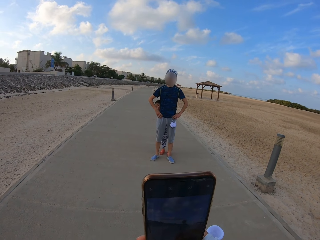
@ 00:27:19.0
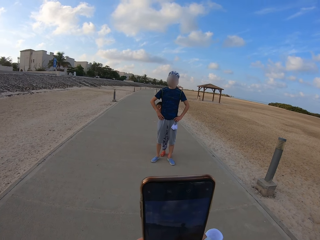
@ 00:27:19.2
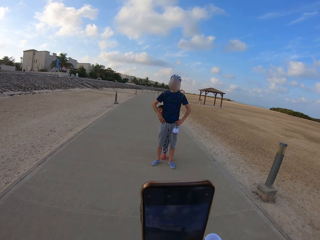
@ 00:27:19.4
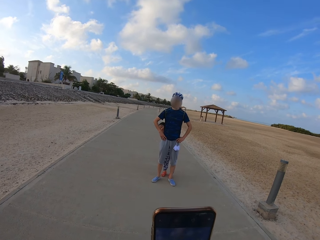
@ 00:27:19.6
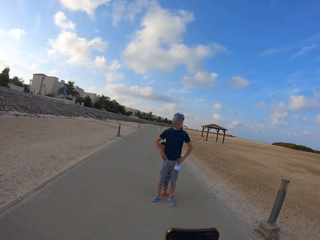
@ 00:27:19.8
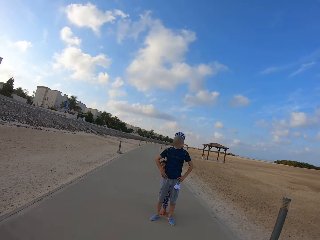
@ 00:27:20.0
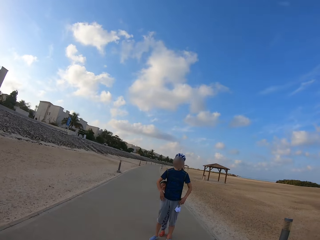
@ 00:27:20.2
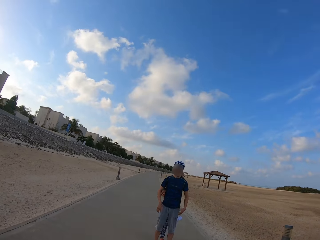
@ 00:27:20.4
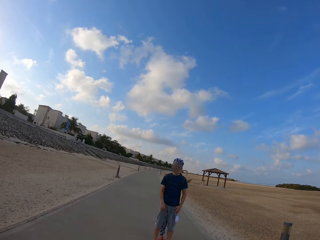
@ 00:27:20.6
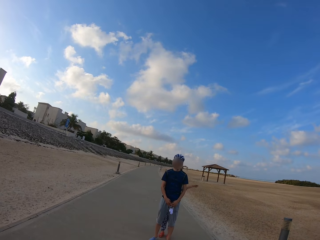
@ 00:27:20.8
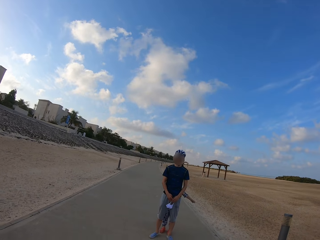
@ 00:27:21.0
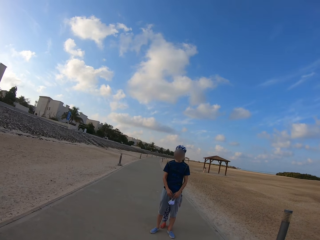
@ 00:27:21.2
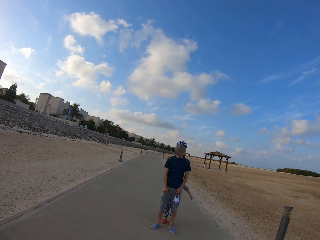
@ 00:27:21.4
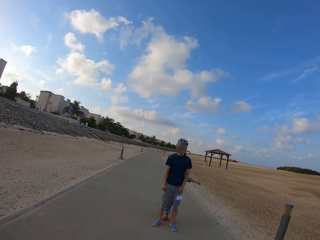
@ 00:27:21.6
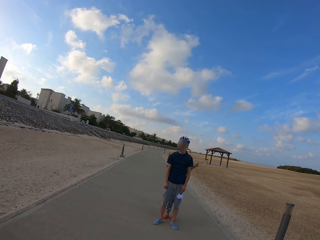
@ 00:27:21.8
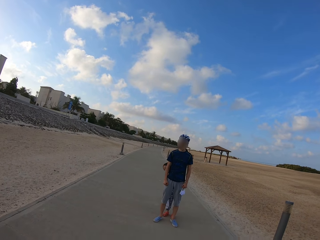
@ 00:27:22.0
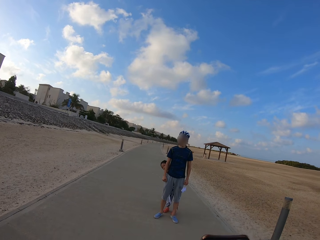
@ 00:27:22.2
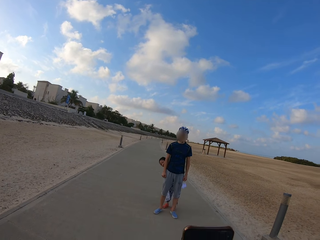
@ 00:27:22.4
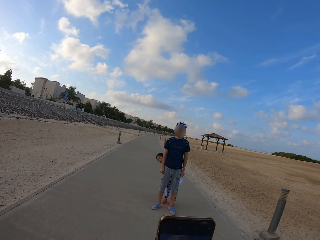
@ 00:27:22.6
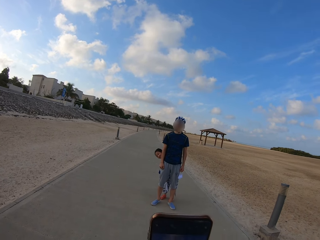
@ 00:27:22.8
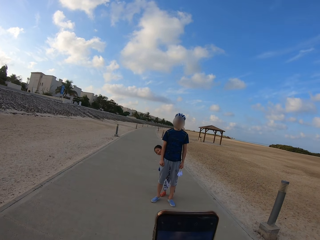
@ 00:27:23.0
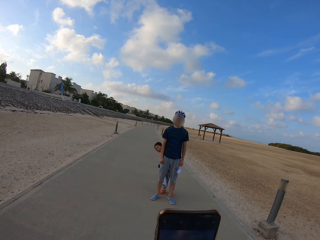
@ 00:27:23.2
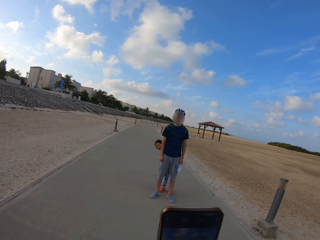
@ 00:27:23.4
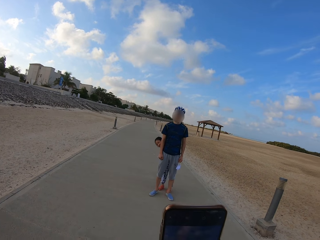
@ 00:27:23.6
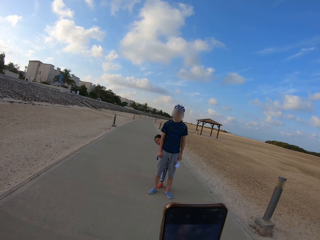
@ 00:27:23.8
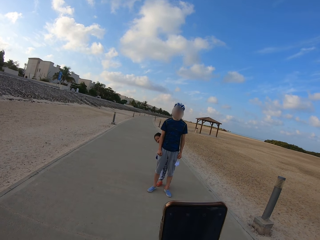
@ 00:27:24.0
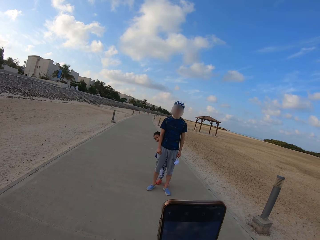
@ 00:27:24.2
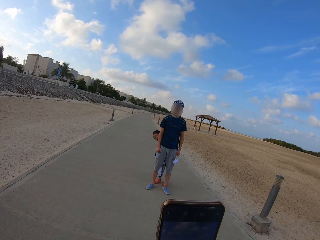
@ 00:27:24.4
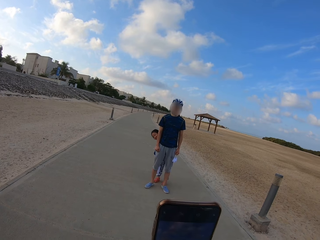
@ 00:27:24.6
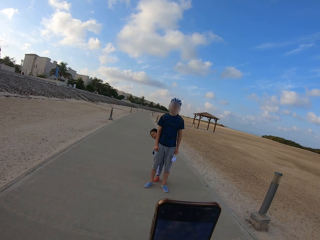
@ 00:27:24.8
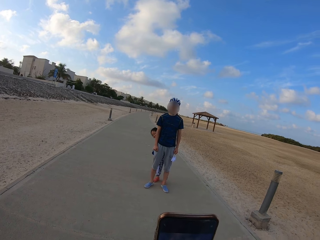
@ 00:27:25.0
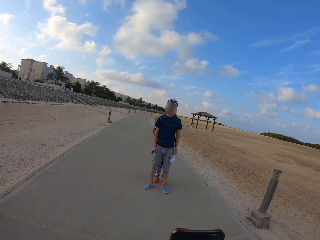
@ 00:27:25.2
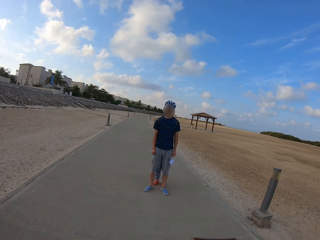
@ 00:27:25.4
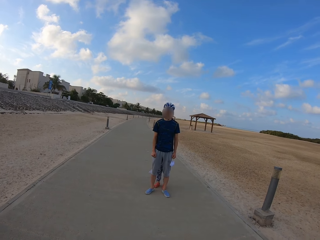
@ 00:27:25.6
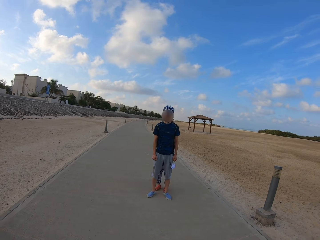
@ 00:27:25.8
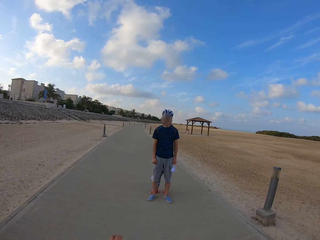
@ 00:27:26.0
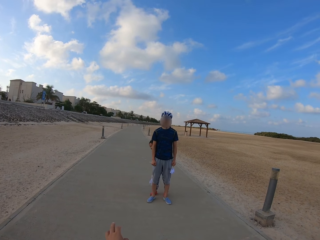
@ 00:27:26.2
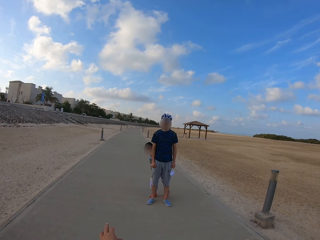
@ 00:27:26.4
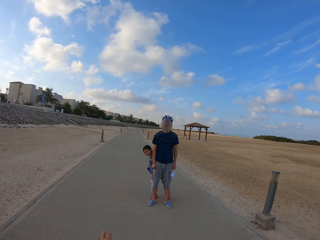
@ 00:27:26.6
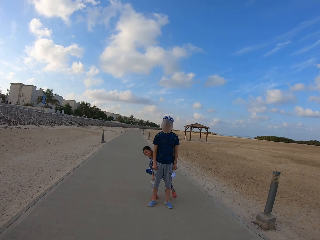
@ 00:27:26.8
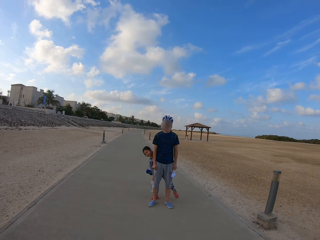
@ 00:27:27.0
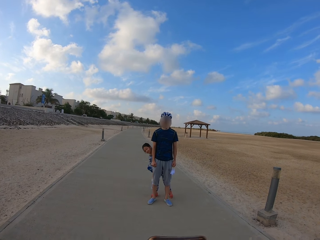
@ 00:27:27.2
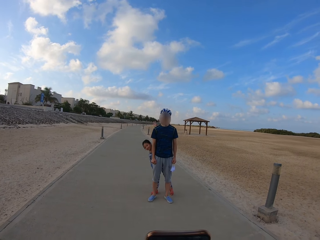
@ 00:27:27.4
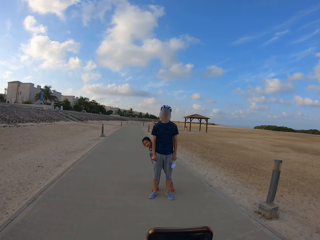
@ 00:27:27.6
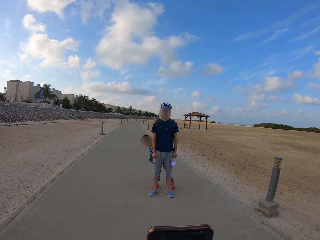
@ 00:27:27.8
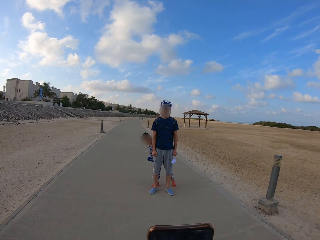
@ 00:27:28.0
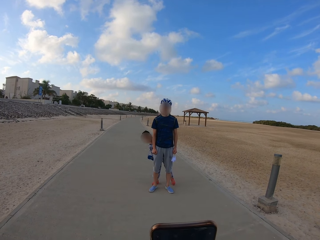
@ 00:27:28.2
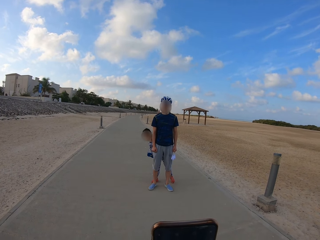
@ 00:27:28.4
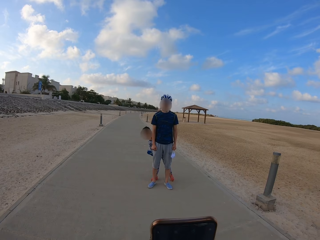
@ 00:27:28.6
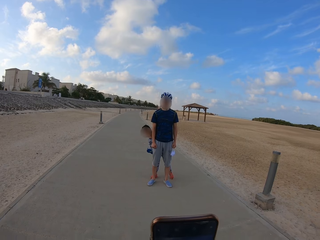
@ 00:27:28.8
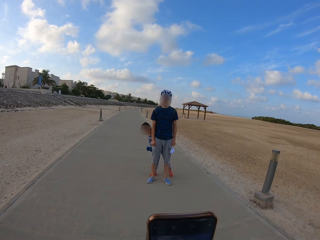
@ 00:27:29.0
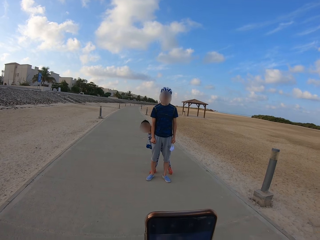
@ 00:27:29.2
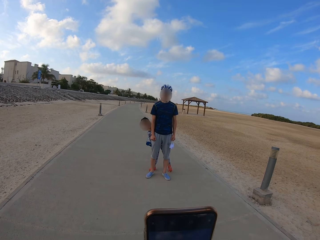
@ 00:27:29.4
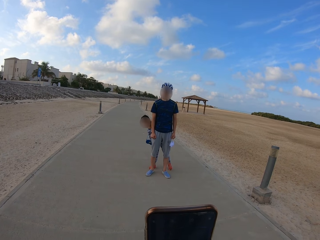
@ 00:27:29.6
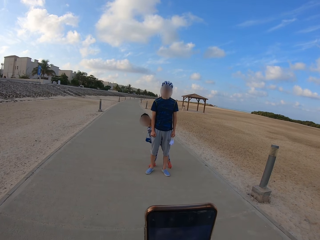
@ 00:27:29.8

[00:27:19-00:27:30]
The camera wearer takes photos.

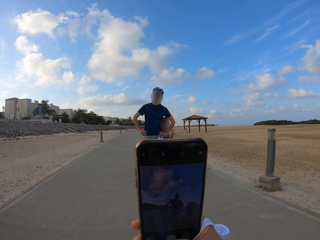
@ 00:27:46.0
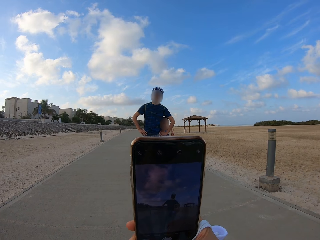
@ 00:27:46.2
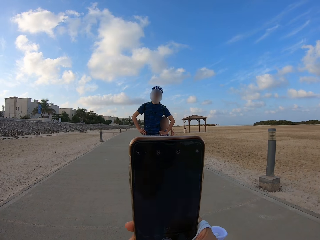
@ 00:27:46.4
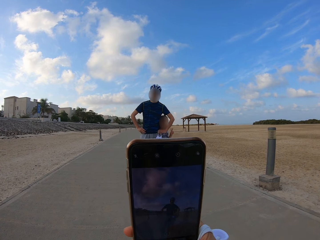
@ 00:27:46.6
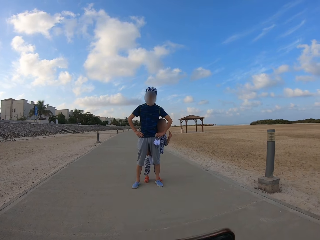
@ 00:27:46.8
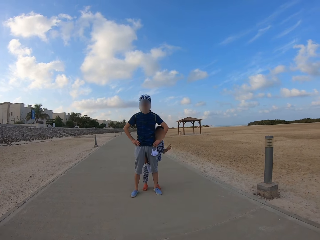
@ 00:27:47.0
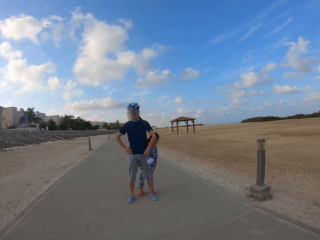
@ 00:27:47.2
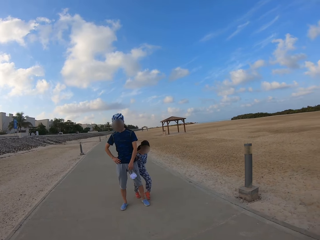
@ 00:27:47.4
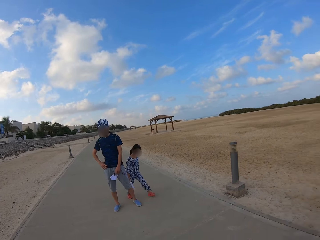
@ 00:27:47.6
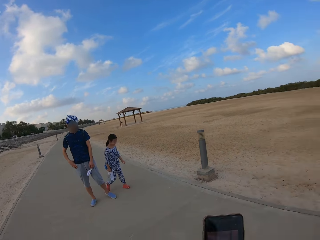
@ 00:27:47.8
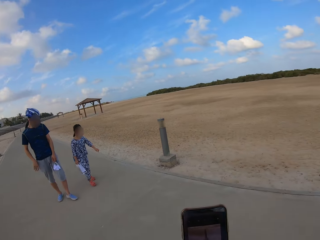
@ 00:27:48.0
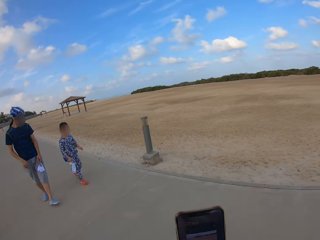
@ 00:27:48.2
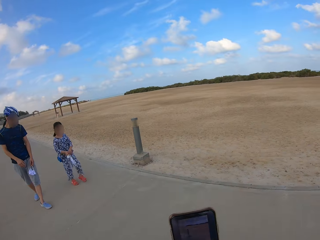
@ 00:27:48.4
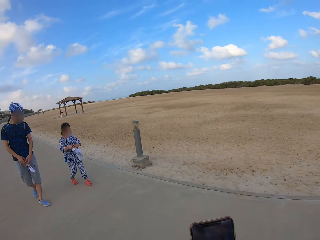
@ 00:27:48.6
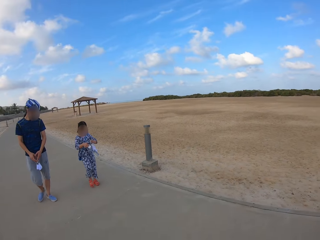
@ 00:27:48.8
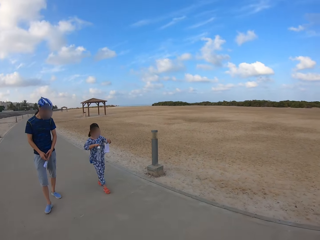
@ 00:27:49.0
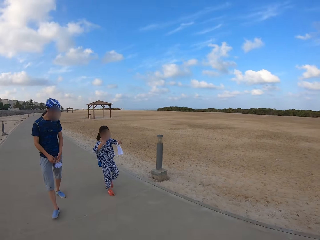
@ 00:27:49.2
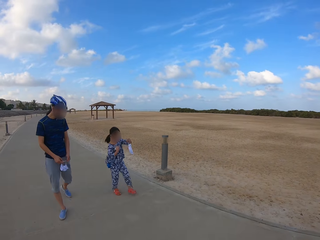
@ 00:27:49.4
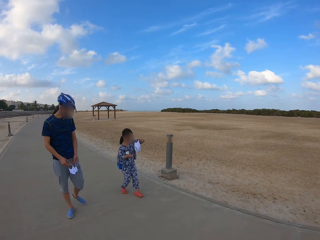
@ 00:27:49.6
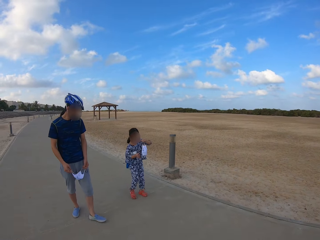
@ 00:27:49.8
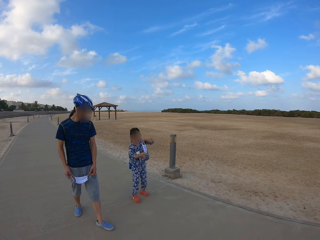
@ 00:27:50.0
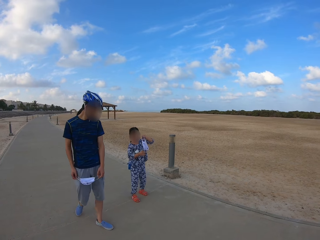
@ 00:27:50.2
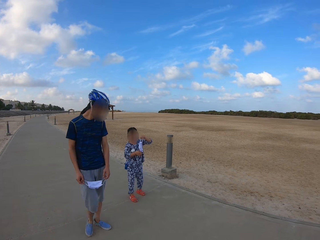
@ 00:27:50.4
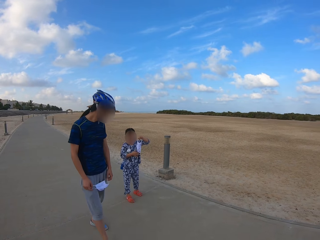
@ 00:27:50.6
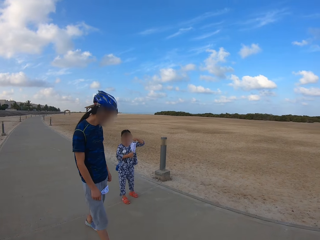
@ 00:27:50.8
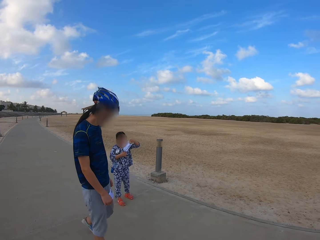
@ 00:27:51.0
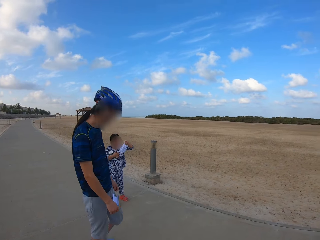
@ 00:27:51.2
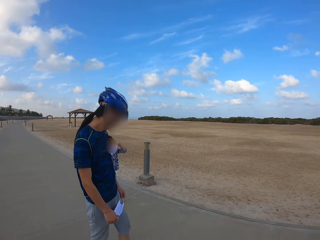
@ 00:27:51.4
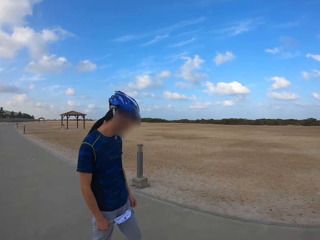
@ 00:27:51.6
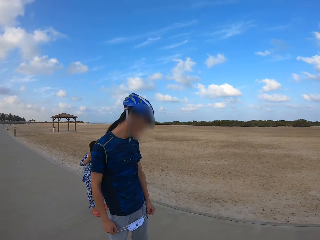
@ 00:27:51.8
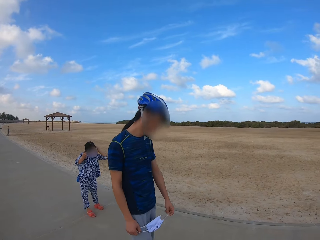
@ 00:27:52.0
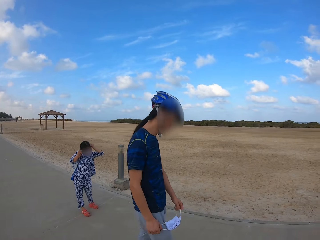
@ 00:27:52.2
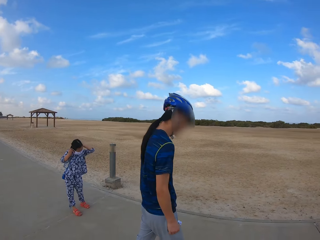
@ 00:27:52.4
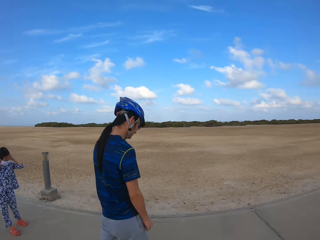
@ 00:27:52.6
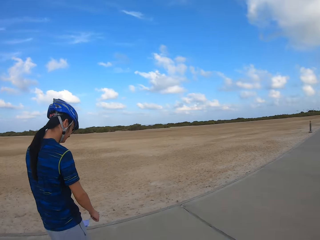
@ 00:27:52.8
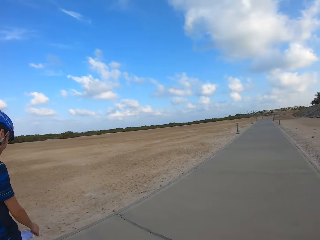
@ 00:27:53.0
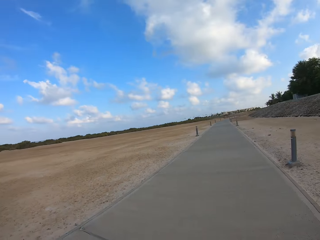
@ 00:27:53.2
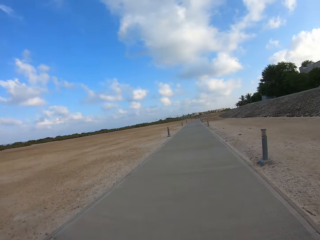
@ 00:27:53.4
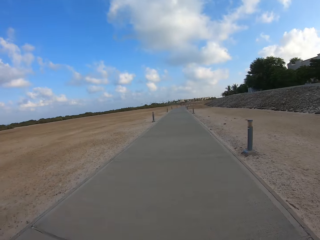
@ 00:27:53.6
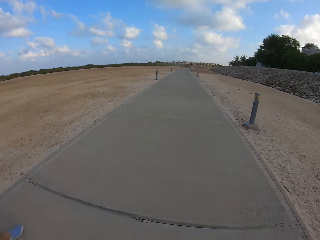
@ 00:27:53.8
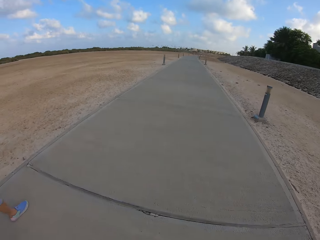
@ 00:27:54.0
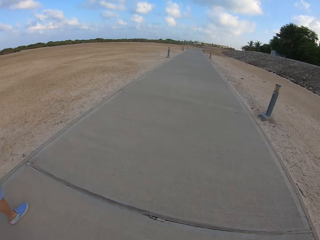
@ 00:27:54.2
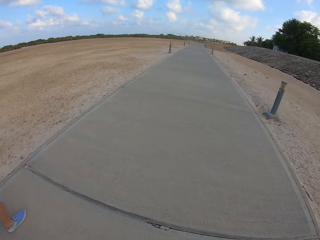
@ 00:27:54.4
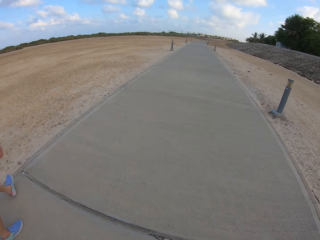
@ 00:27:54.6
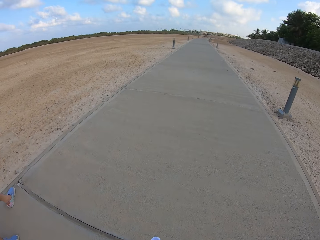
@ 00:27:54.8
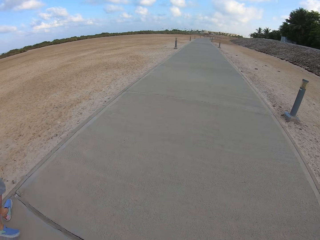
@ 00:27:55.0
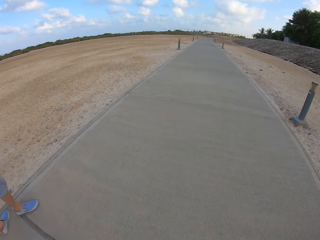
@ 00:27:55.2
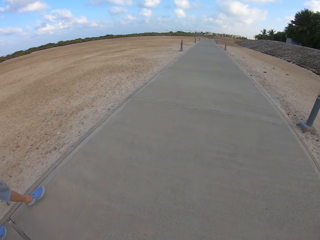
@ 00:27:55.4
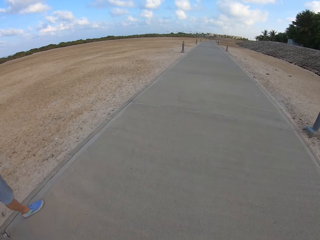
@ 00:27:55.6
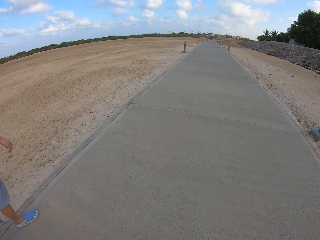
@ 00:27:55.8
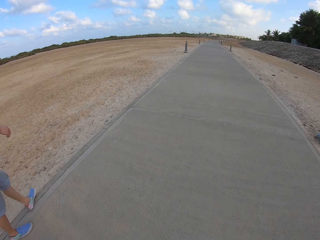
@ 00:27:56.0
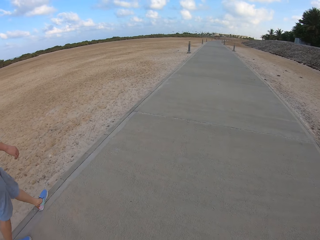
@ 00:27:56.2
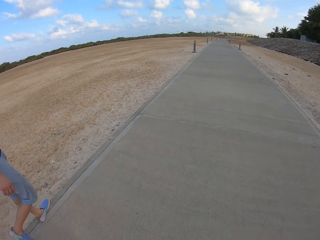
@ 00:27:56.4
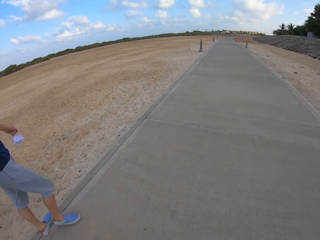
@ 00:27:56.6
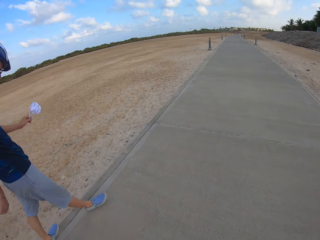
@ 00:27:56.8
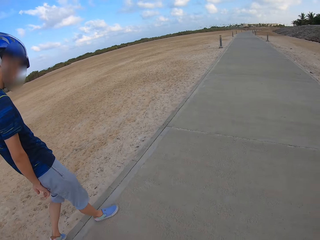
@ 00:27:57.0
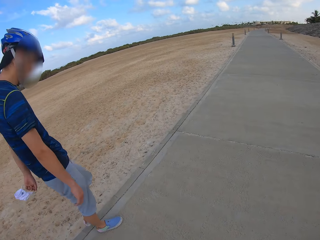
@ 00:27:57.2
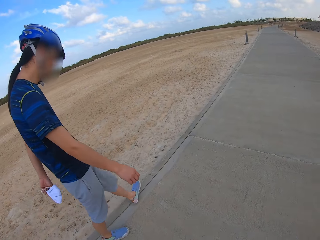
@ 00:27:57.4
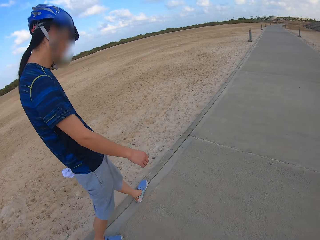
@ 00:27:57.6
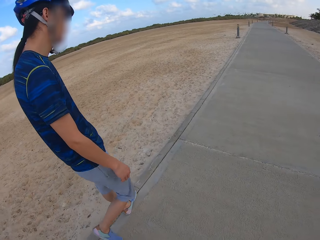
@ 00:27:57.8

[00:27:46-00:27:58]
A person and another person walk on the sidewalk. The other person puts on a face mask. The first person walks on the sidewalk. The camera wearer and the first person walk on the sidewalk.
